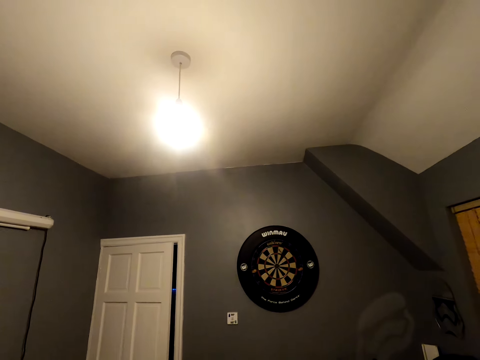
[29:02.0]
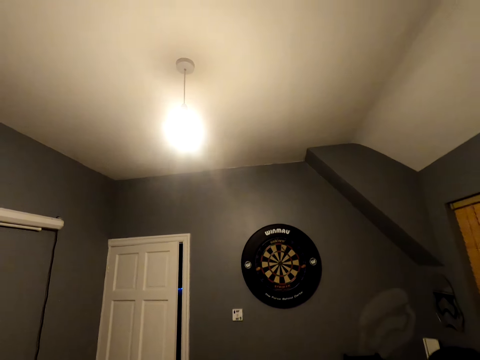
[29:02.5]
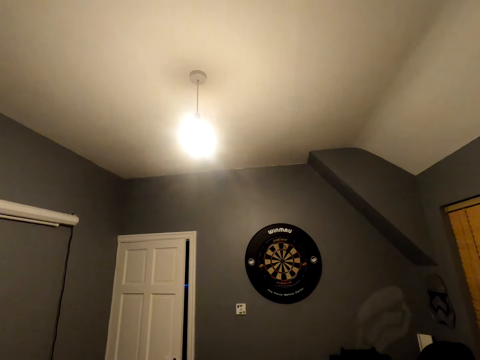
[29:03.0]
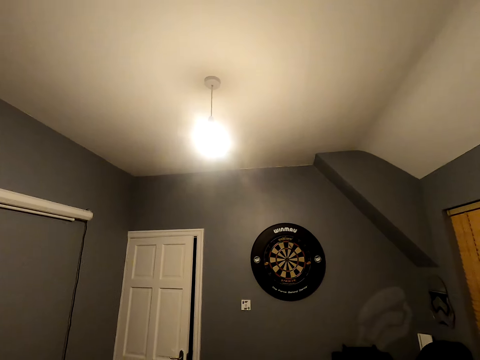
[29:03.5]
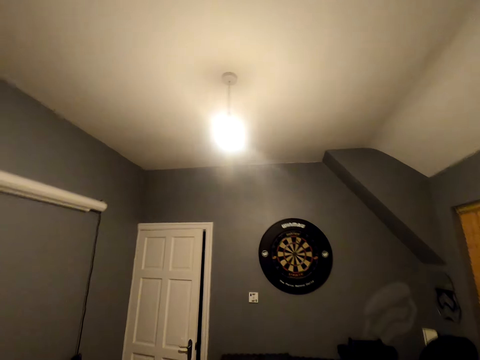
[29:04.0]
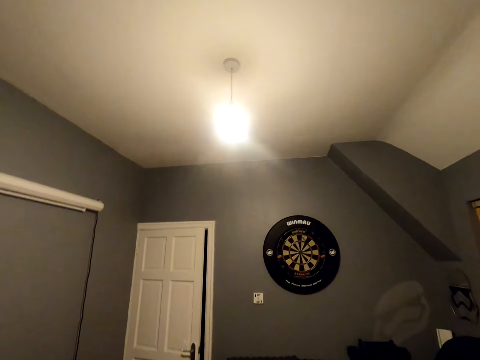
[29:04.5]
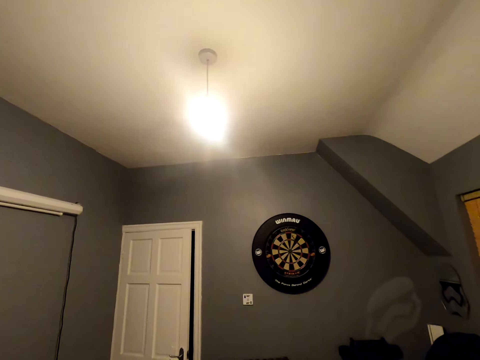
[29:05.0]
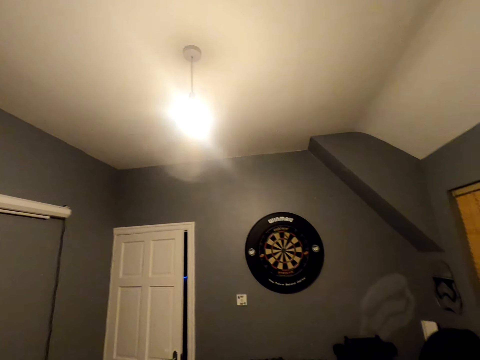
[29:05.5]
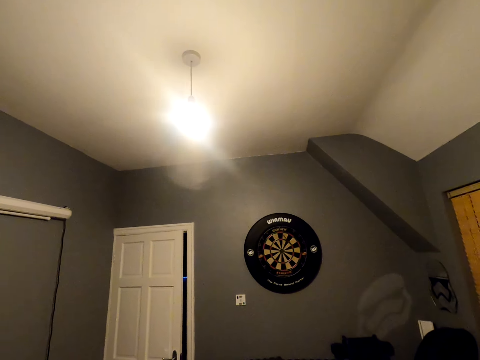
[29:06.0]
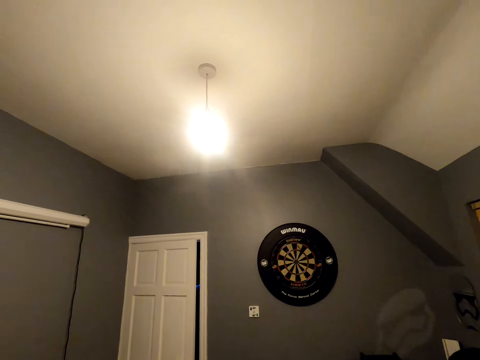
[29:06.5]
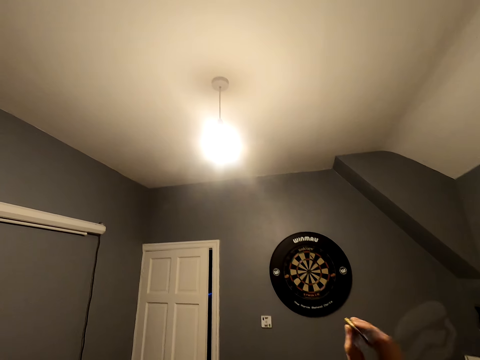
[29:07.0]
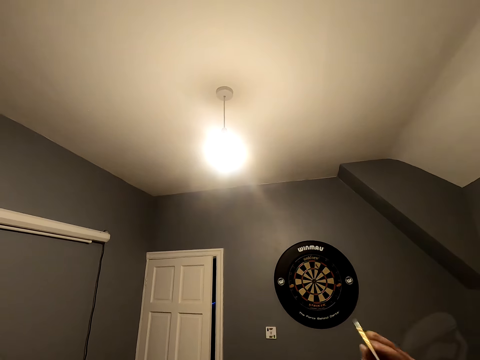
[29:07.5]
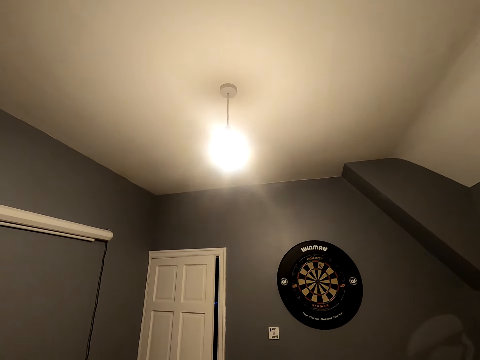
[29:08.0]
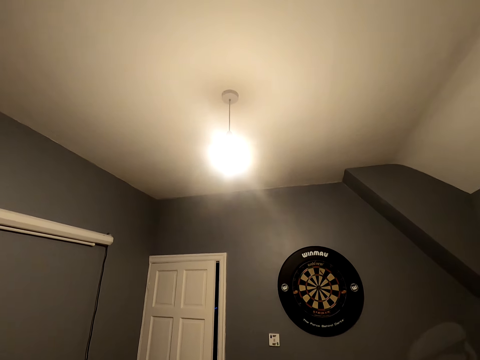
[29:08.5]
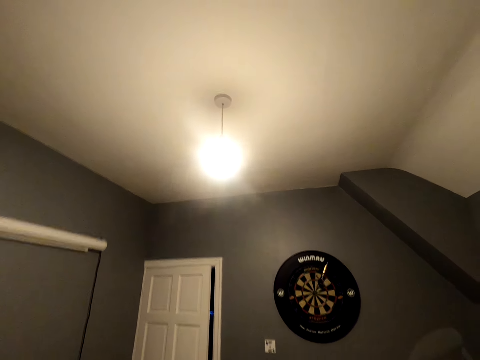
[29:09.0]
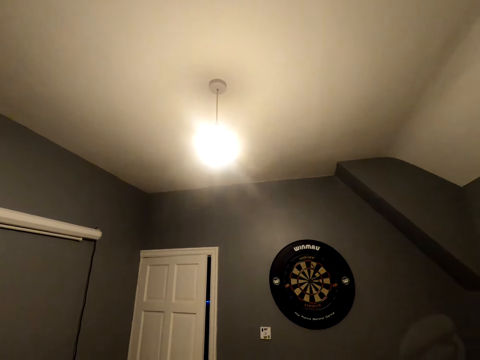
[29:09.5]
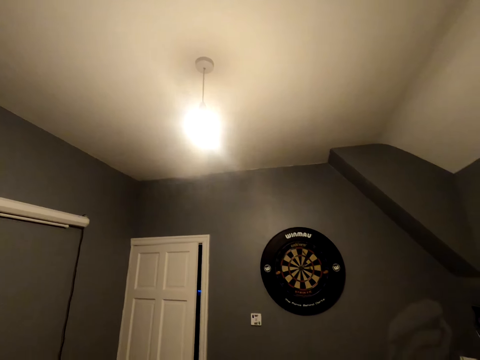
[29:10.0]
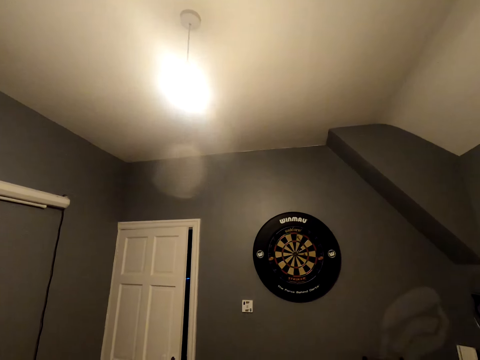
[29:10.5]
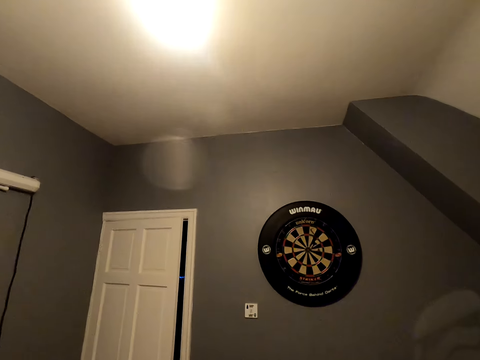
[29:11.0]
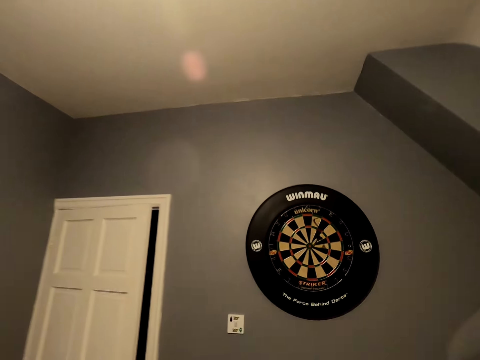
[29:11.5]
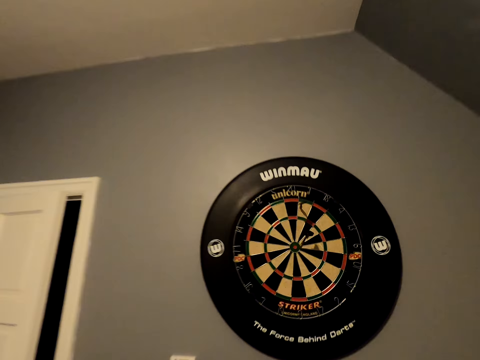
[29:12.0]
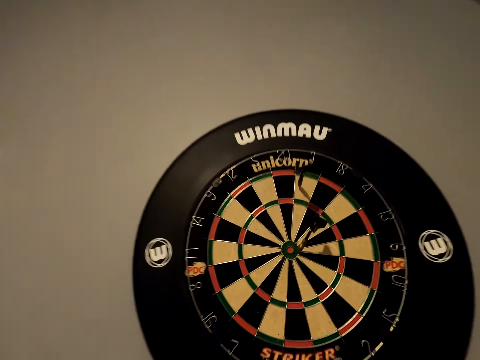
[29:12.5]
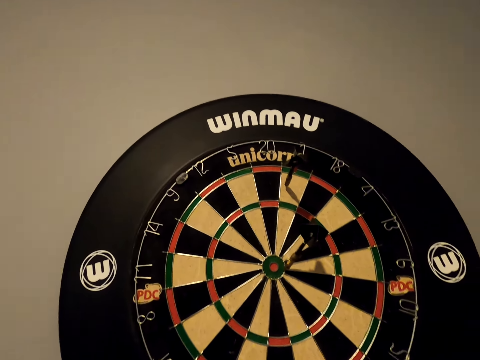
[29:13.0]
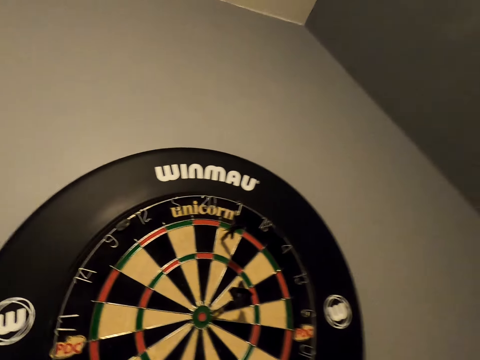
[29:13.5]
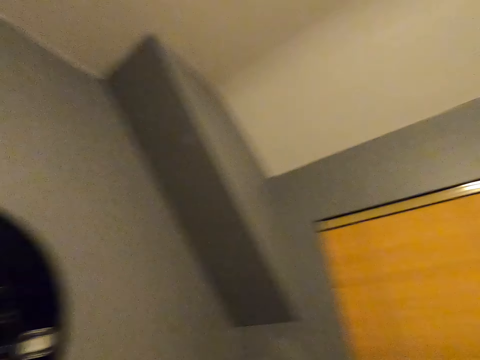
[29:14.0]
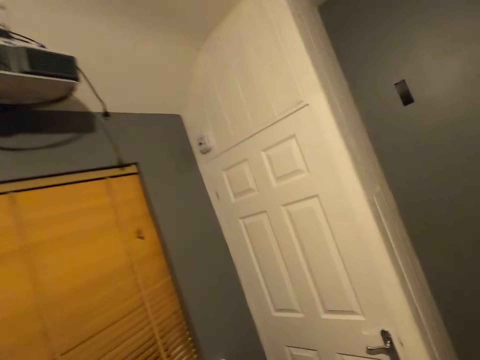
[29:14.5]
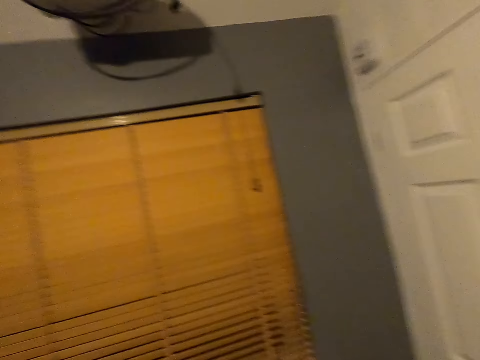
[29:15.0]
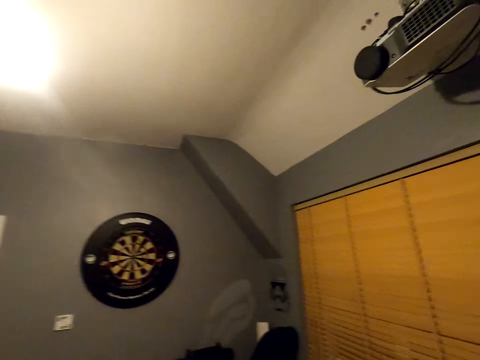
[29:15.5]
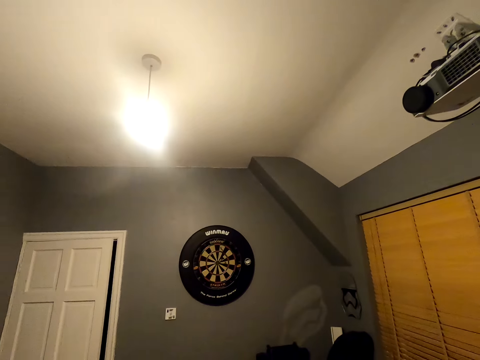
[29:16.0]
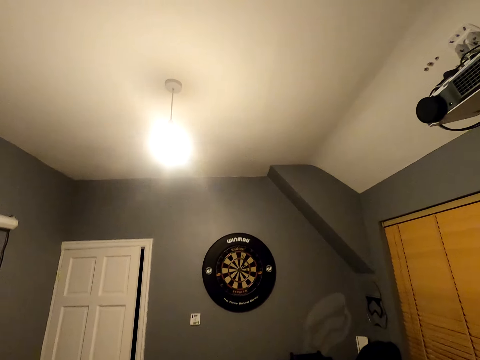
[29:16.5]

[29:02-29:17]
The camera wearer throws the soft tip darts towards the dartboard. They position the dart. They throw the dart. They move close to the dartboard. They look around.

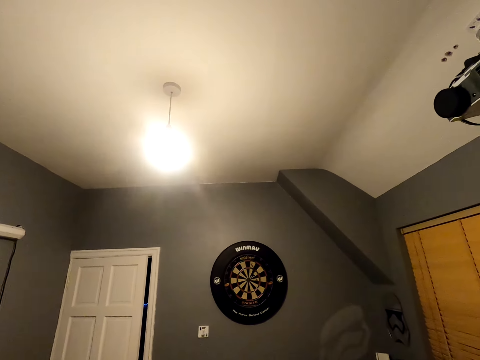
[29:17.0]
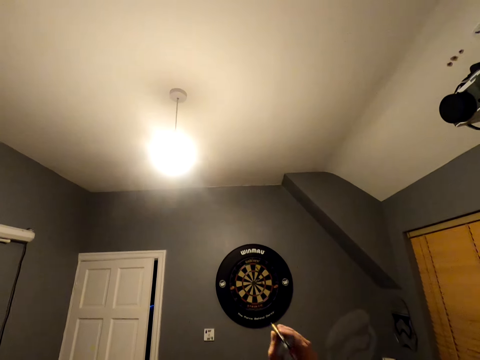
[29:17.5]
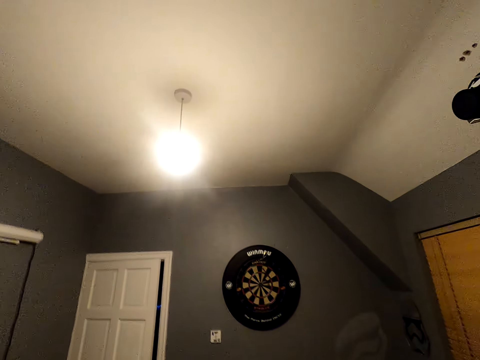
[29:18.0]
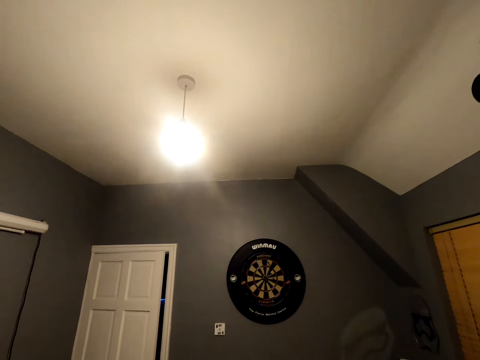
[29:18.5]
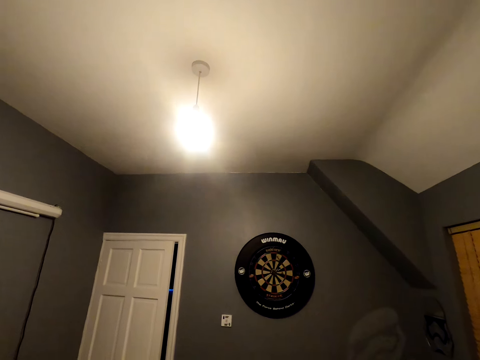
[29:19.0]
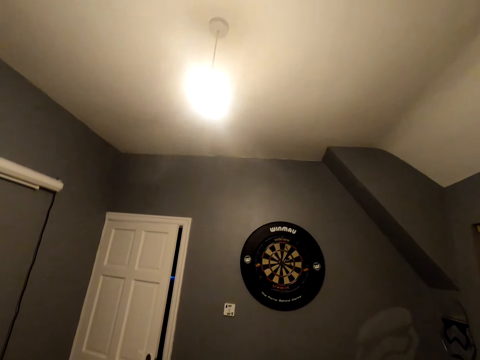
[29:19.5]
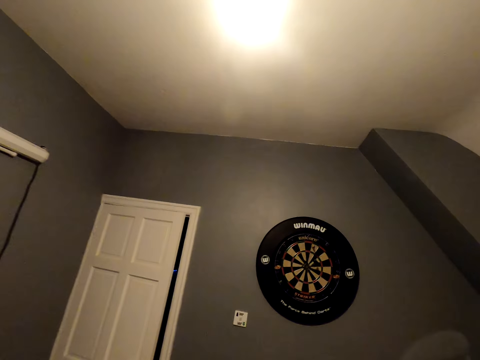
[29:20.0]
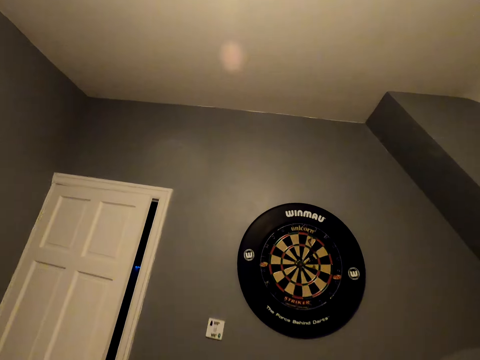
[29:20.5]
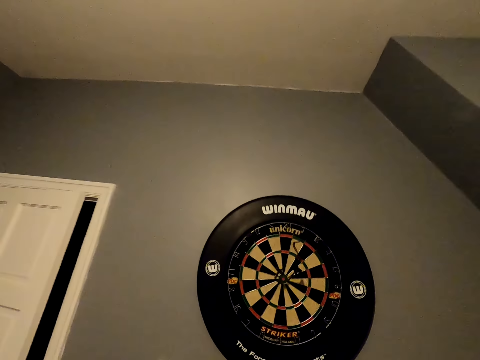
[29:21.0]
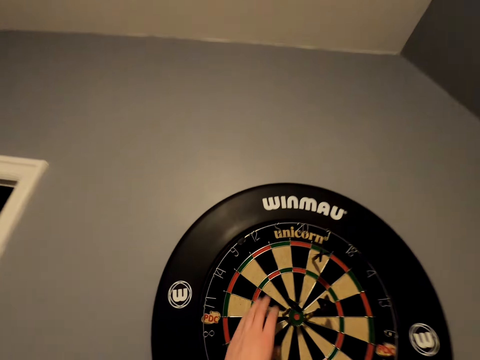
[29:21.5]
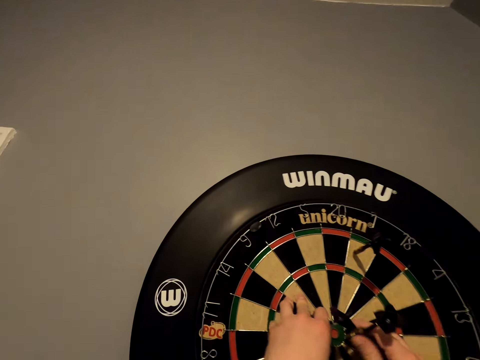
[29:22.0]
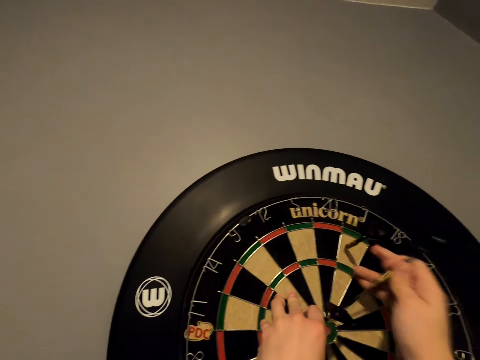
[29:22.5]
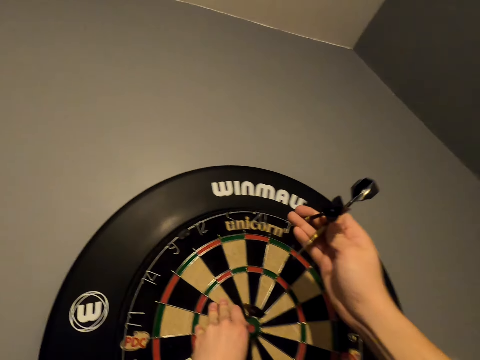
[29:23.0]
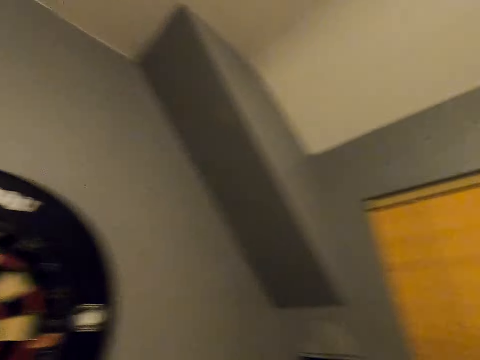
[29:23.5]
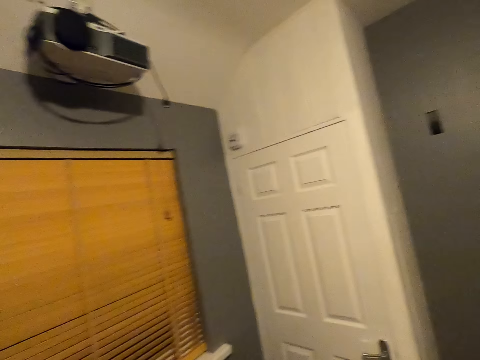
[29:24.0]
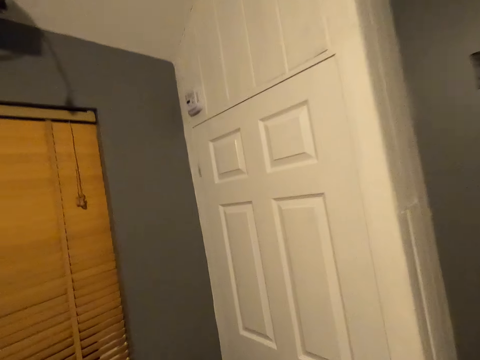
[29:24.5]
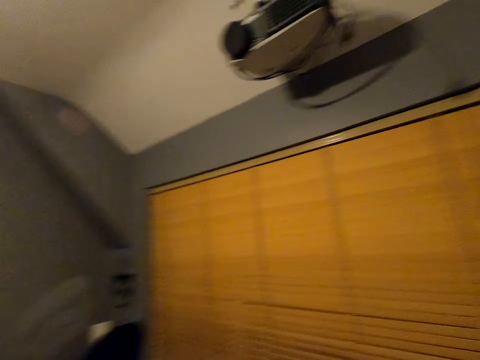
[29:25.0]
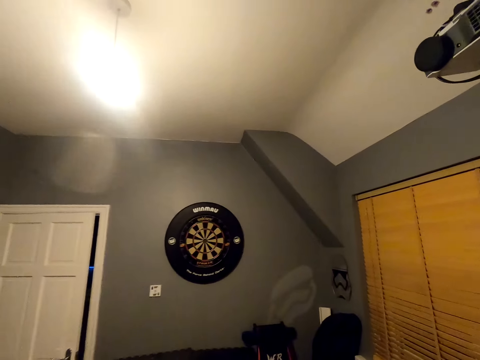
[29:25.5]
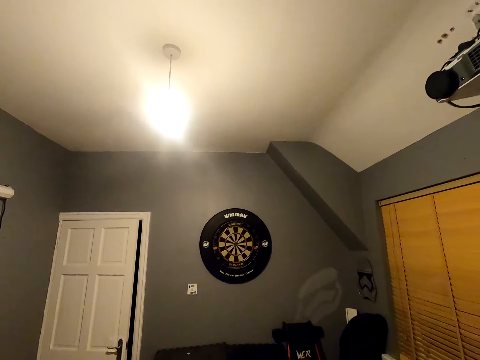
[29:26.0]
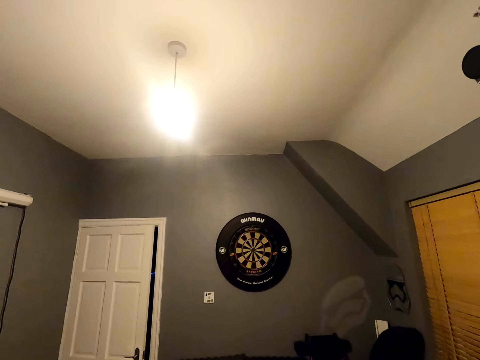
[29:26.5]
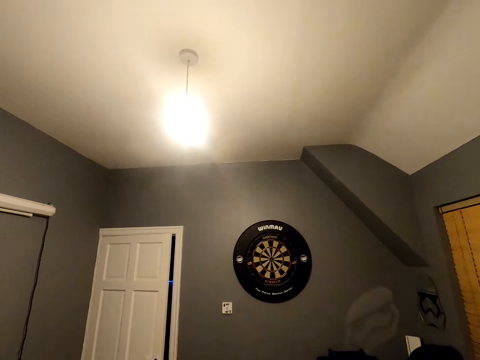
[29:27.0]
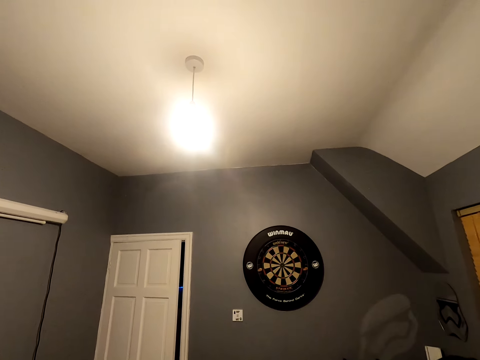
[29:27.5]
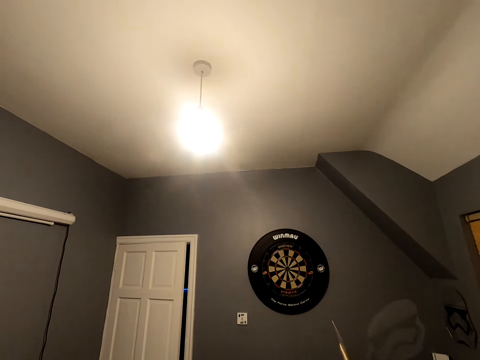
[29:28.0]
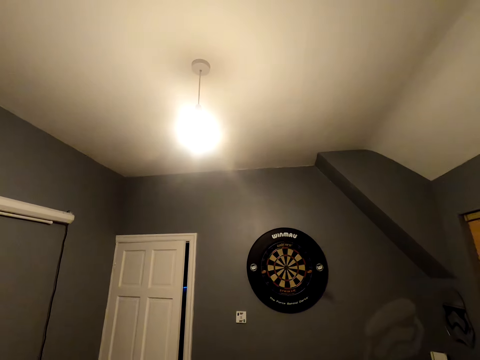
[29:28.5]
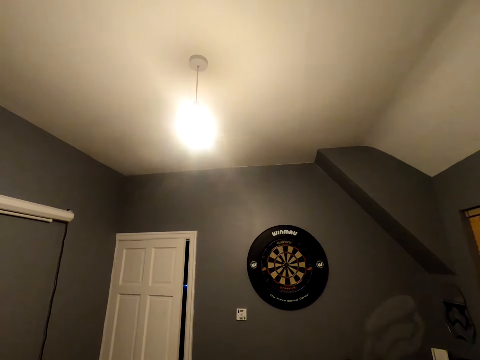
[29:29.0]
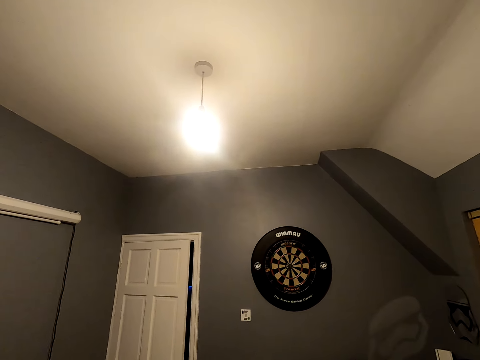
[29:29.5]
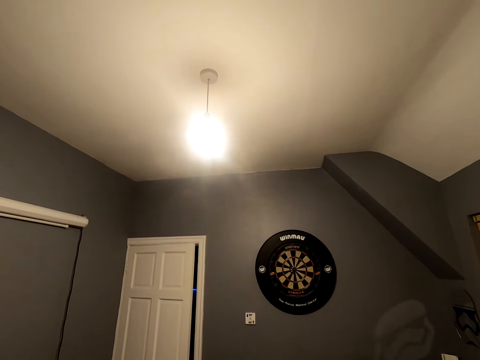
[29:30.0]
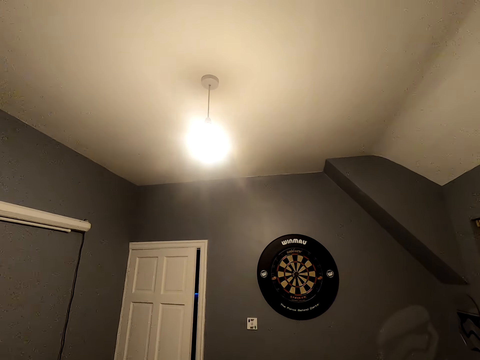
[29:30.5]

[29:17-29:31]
The camera wearer throws the soft tip dart on the dart board. They walk close to the dart board. They take the darts on the dart board. They walk a few steps in the room. They look at the dartboard. They position the dart. They throw the dart.
